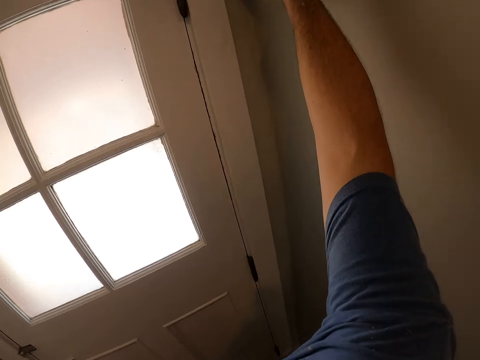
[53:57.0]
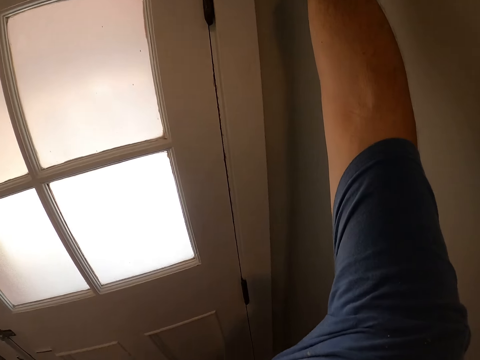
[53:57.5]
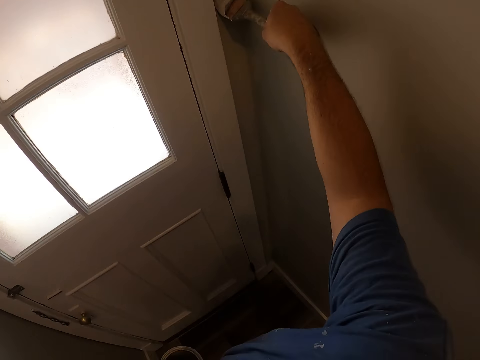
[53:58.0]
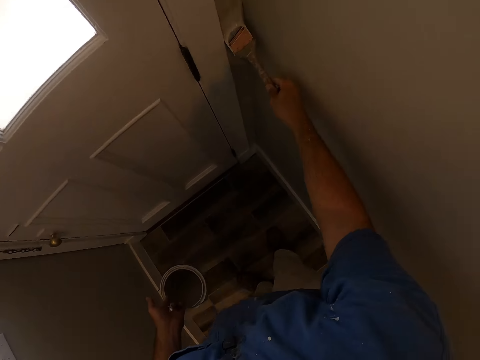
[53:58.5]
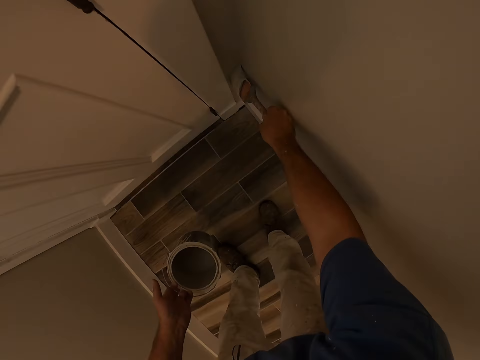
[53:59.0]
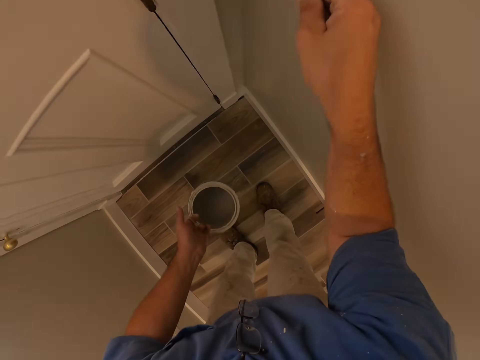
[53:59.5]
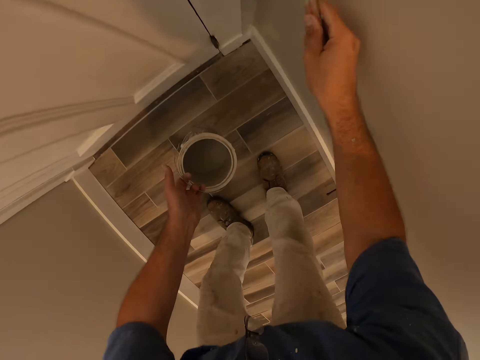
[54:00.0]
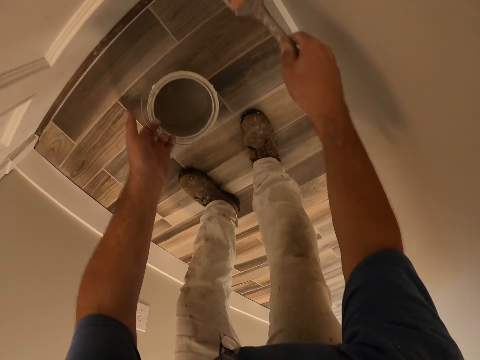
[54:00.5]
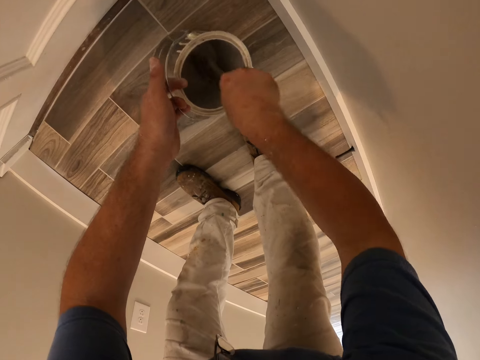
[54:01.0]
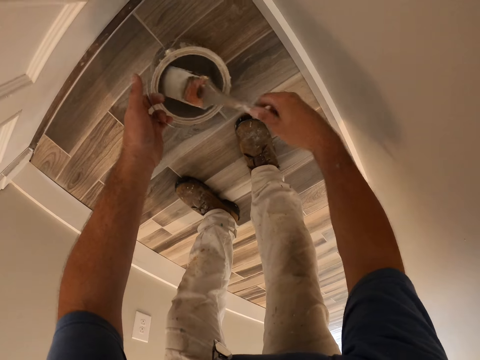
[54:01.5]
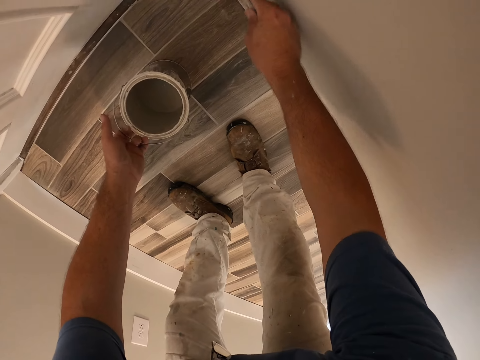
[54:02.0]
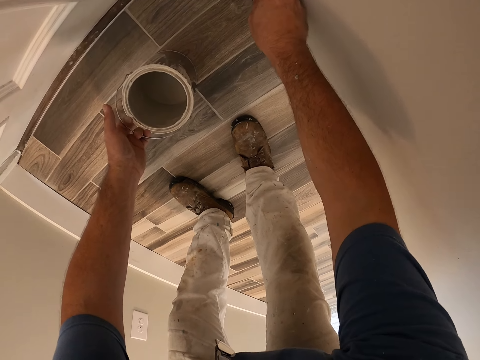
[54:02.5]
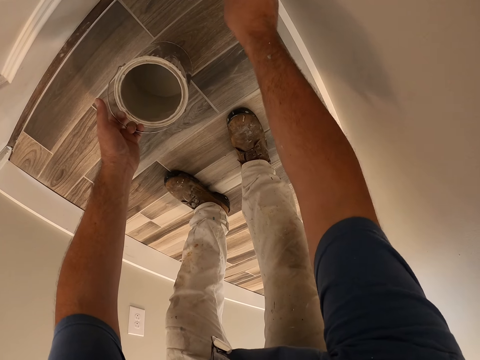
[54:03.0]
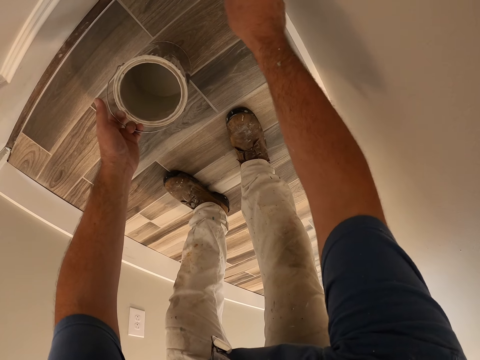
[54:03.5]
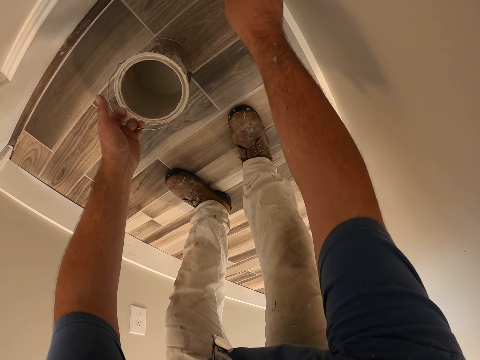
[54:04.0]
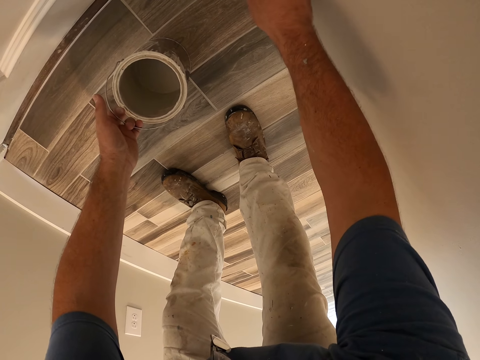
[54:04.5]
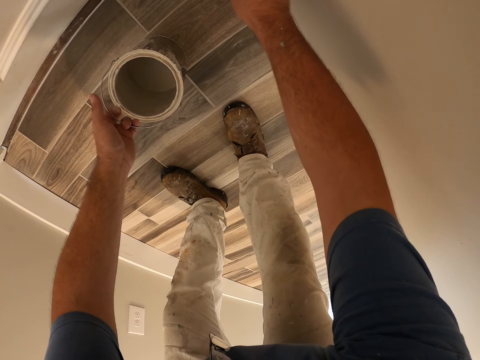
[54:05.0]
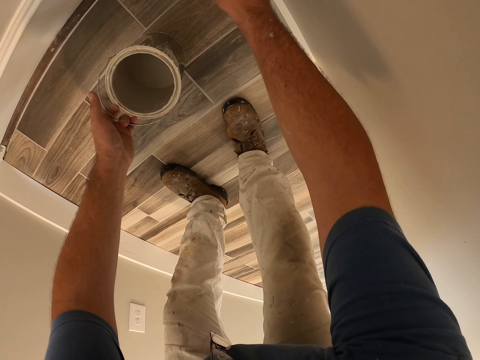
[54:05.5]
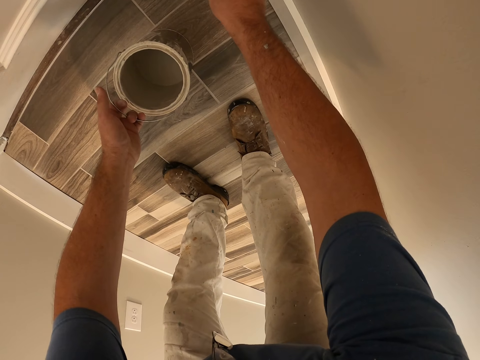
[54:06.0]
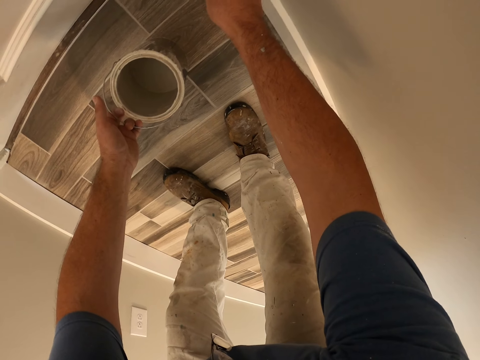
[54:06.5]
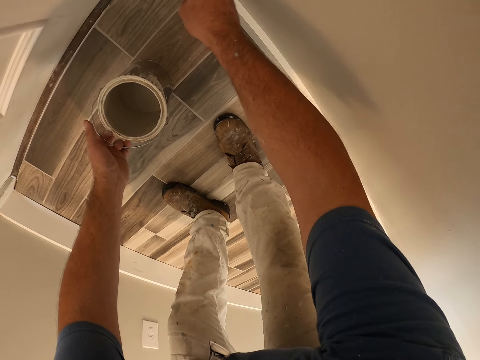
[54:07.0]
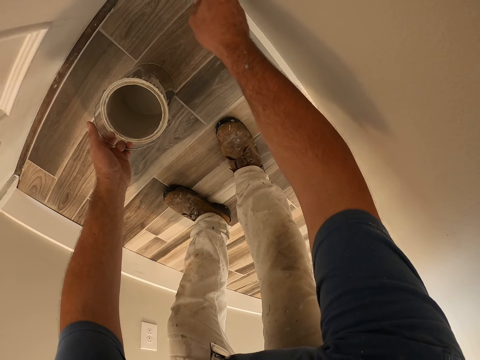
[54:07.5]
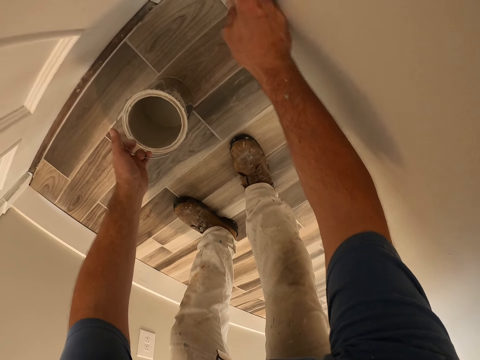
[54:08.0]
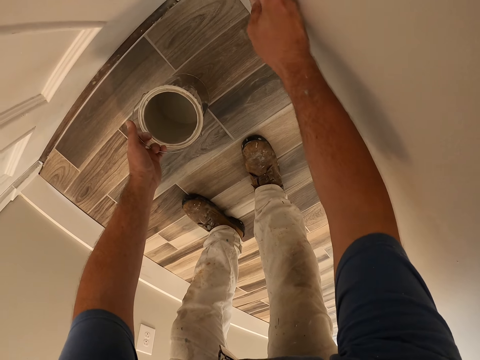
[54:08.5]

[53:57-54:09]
The camera wearer bends beside the wall. They get more paint from the paint container. They paint the wall of the room with the paint brush.

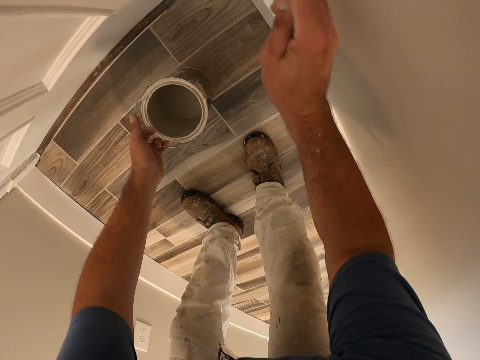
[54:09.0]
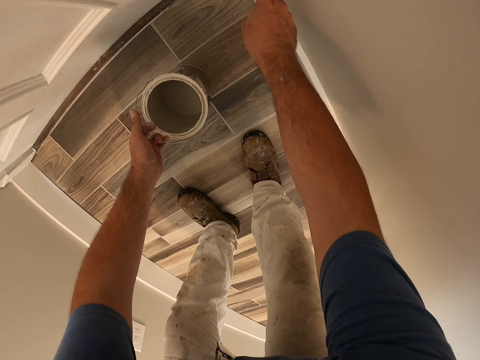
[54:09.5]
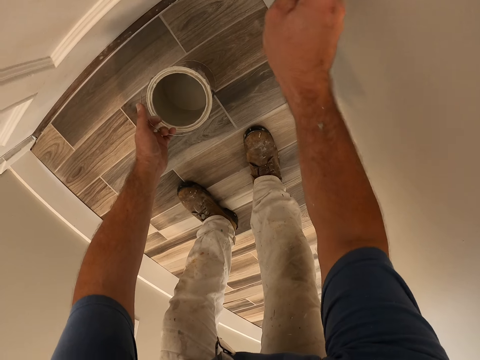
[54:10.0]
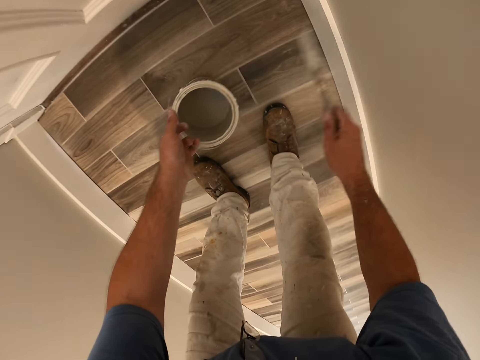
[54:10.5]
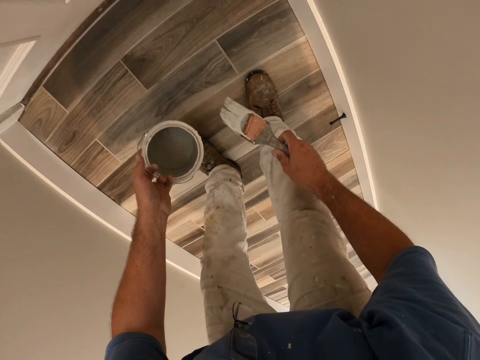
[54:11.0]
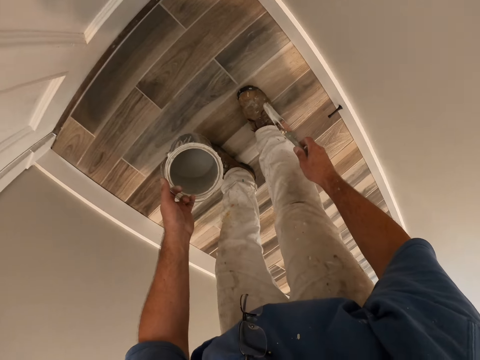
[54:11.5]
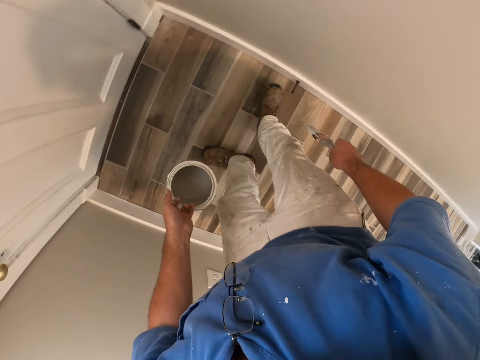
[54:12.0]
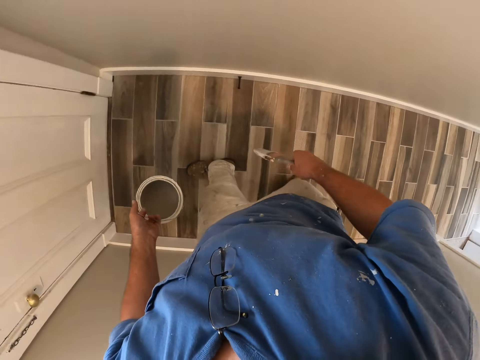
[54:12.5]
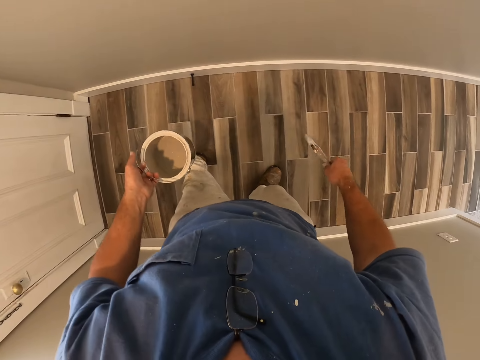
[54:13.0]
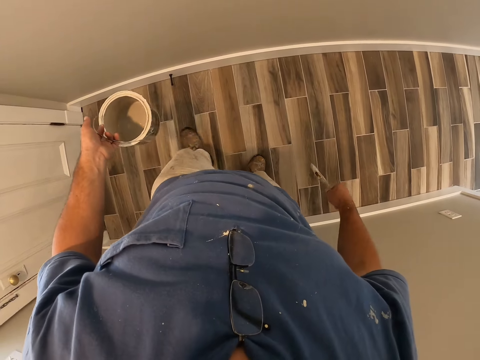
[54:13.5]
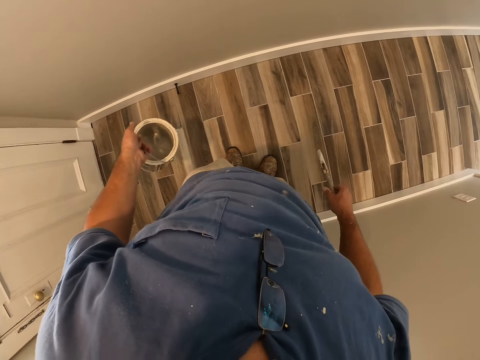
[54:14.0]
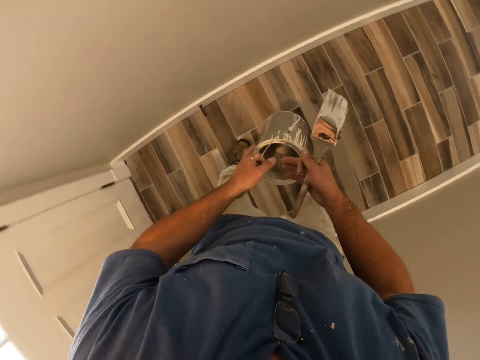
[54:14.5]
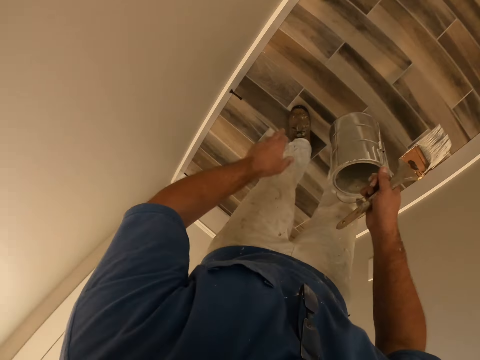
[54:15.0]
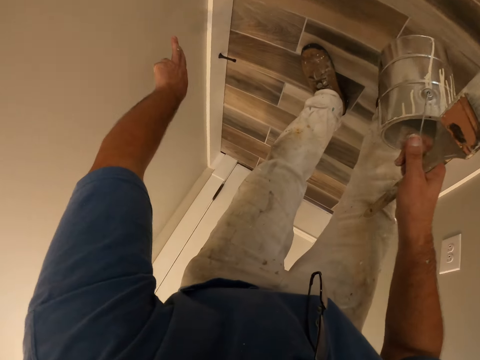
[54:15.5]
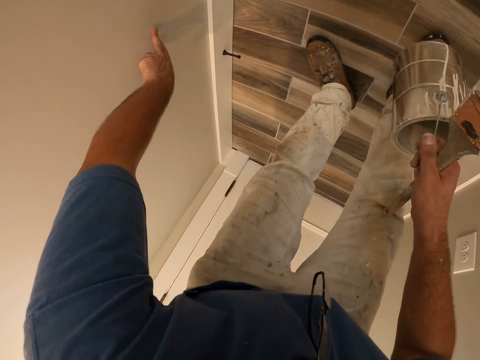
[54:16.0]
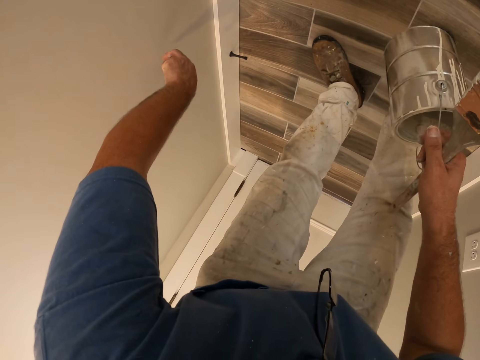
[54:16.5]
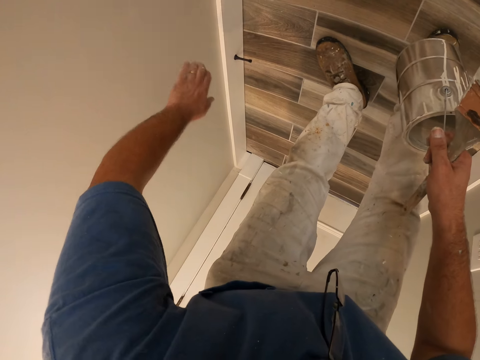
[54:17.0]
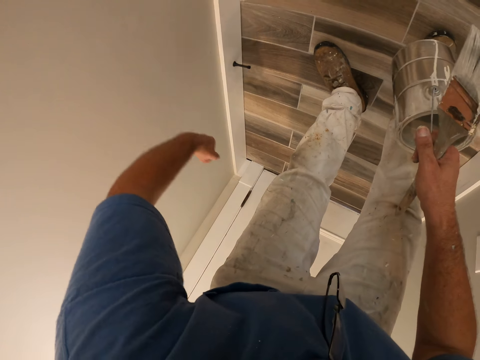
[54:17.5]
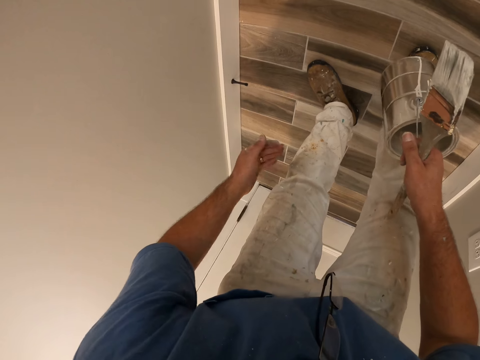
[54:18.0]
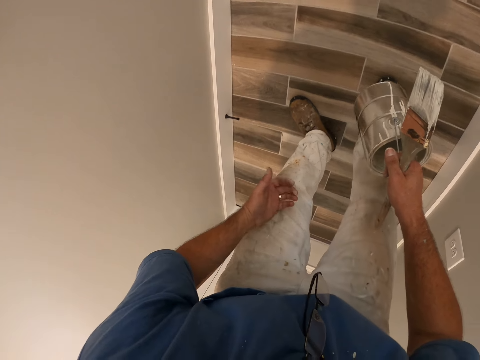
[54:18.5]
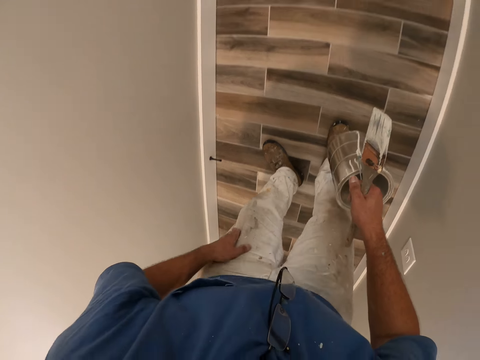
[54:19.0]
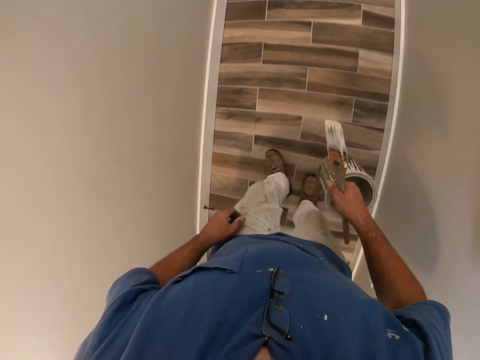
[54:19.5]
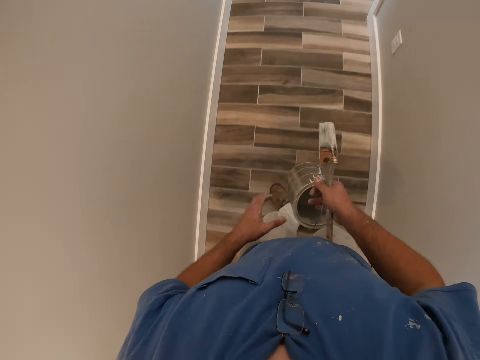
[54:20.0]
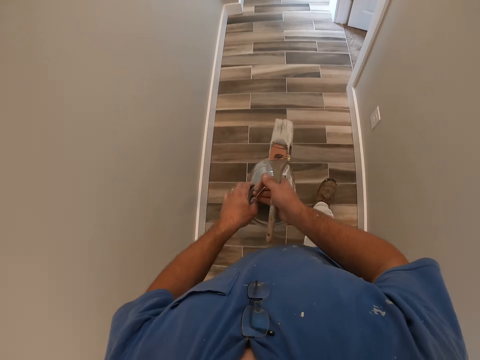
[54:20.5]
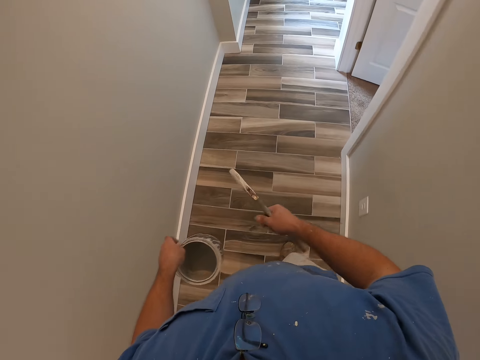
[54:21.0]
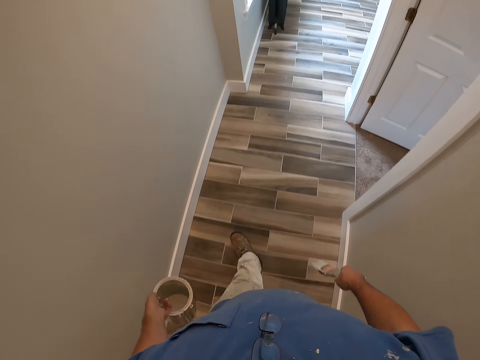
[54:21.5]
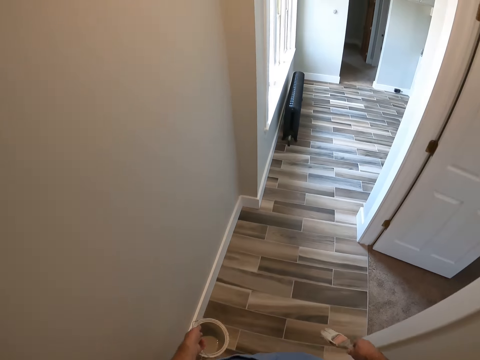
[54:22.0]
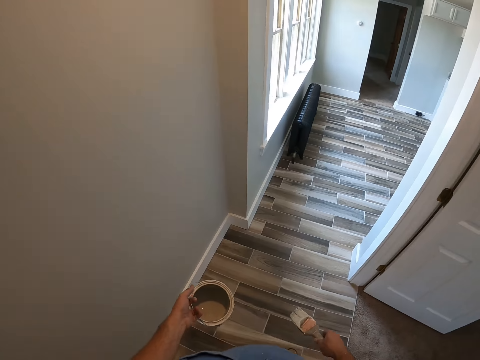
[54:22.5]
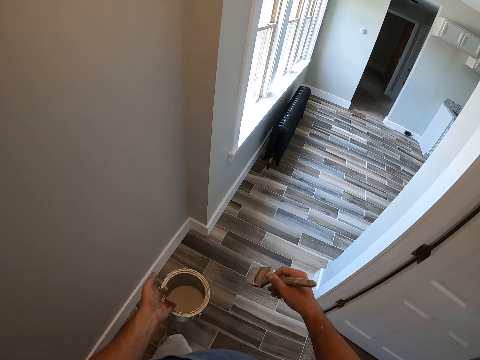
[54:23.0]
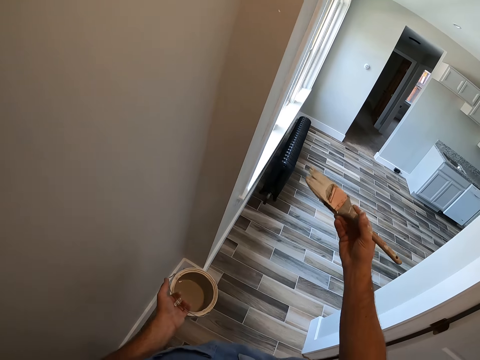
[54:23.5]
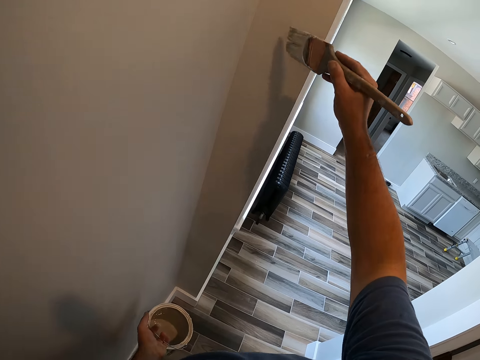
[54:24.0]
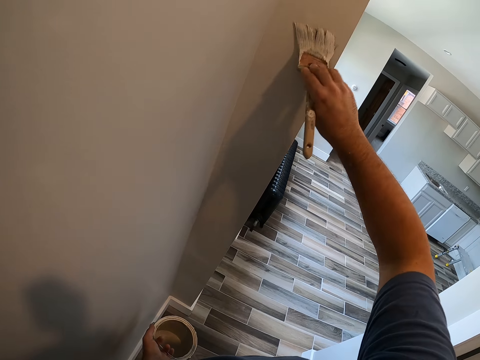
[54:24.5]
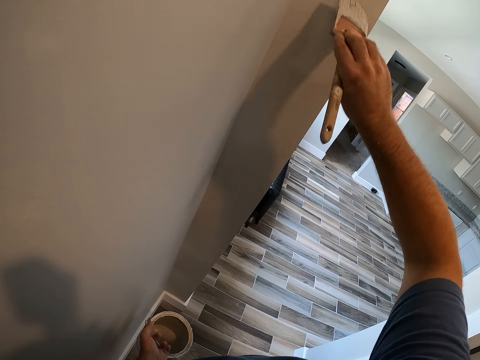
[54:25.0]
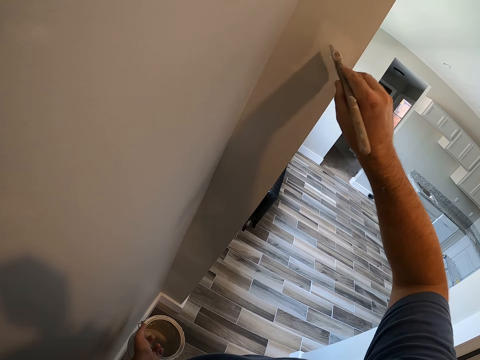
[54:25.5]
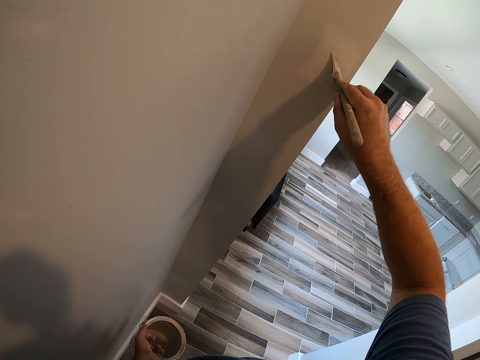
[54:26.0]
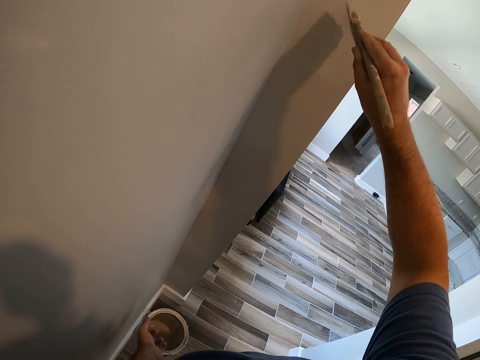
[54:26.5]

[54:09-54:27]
The camera wearer holds the paint brush. He stands beside the wall. He holds the container with the other hand. He touches the wall with his left hand. He bends. He wipes the wall with his left hand. He wipes his left hand on his trousers. He walks further away from the white door along the corridor. He passes the paint bucket in his right hand to his left hand. He paints another side of the wall with the paint brush.
